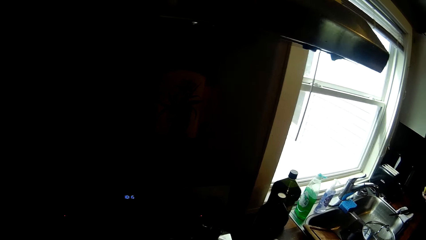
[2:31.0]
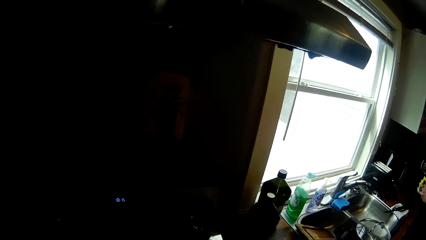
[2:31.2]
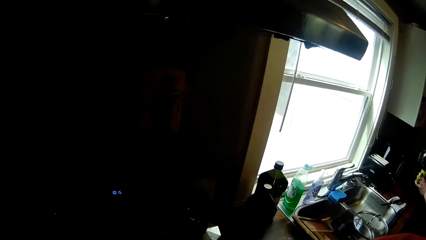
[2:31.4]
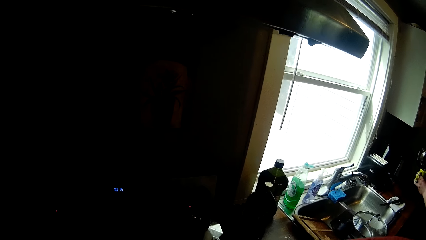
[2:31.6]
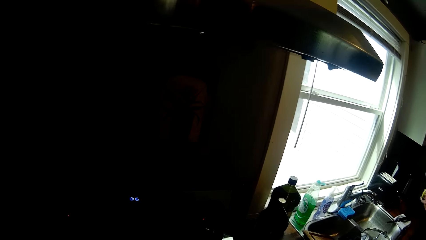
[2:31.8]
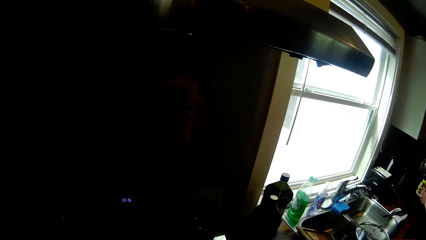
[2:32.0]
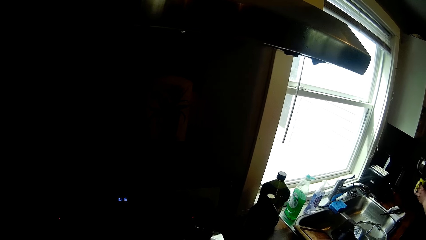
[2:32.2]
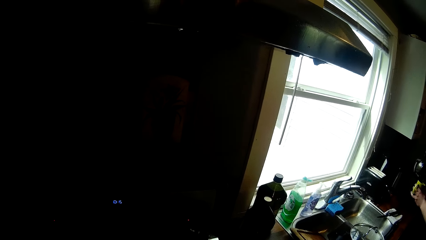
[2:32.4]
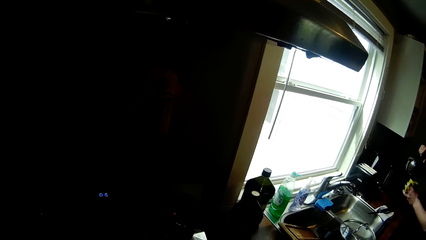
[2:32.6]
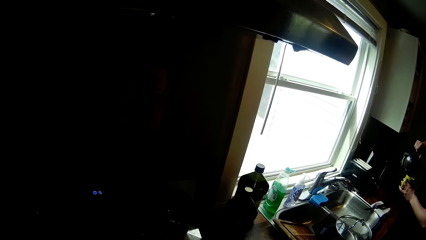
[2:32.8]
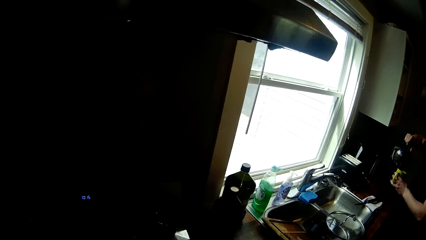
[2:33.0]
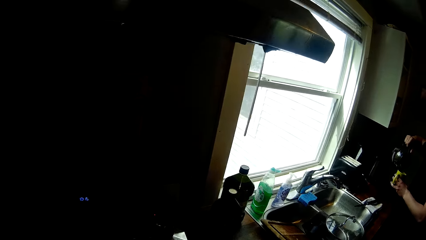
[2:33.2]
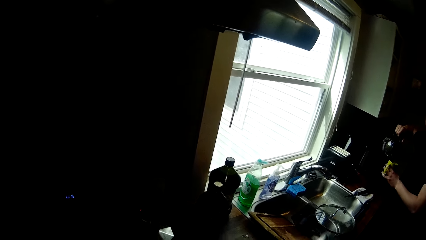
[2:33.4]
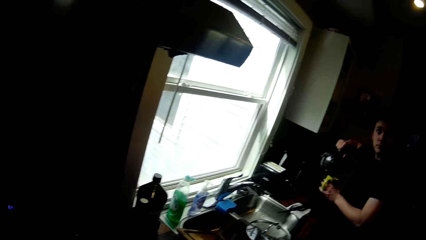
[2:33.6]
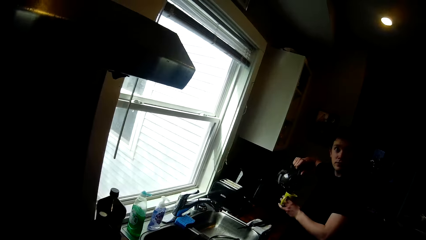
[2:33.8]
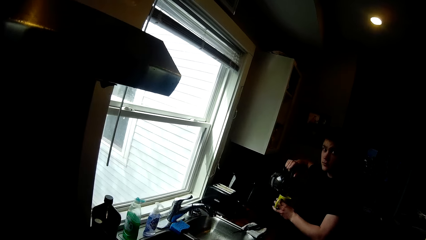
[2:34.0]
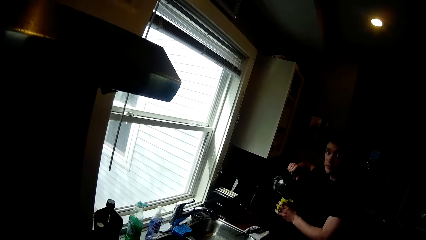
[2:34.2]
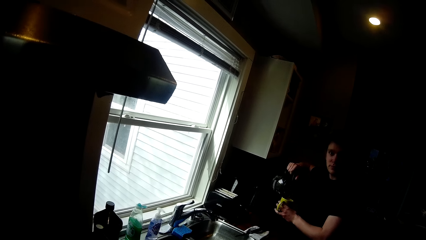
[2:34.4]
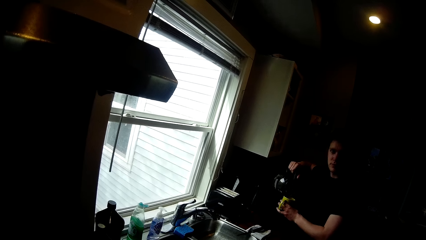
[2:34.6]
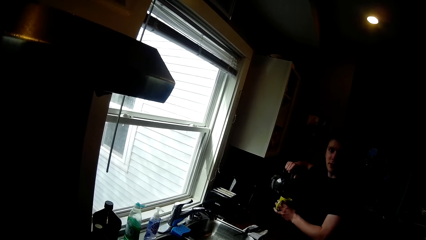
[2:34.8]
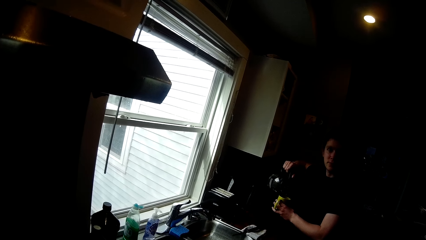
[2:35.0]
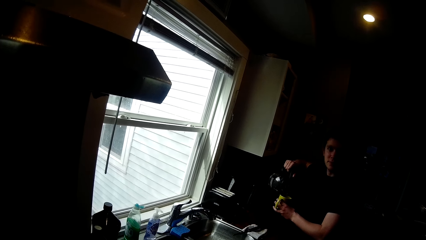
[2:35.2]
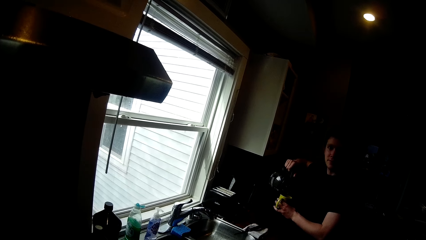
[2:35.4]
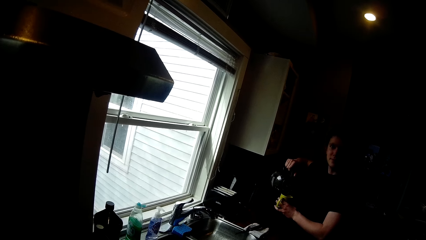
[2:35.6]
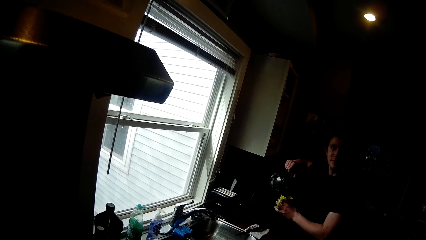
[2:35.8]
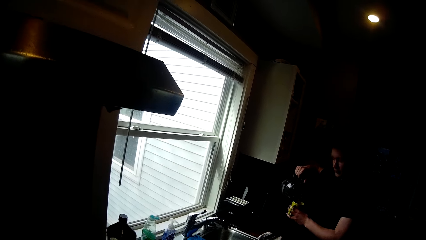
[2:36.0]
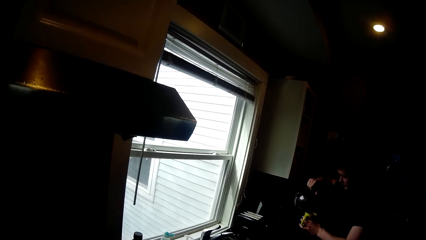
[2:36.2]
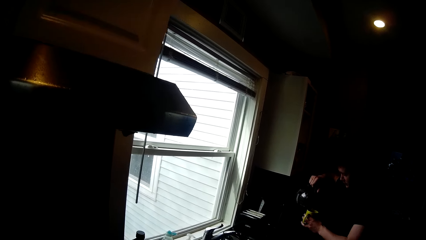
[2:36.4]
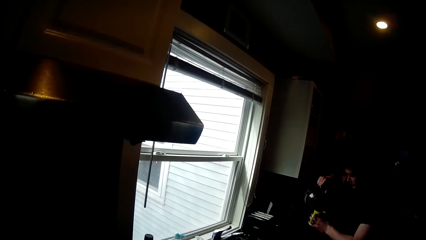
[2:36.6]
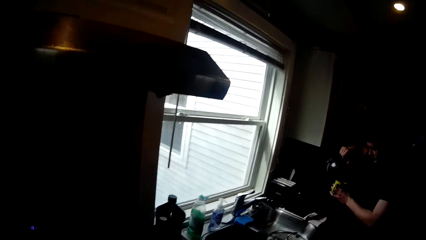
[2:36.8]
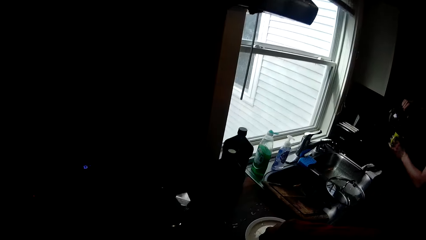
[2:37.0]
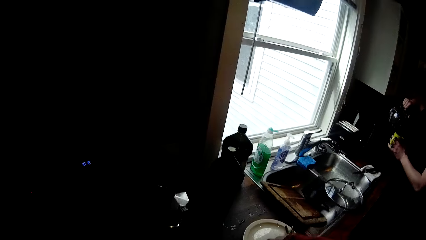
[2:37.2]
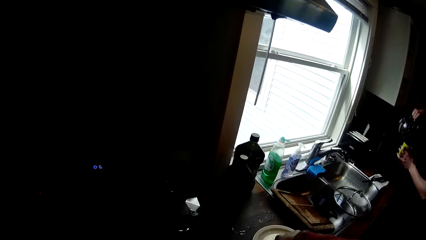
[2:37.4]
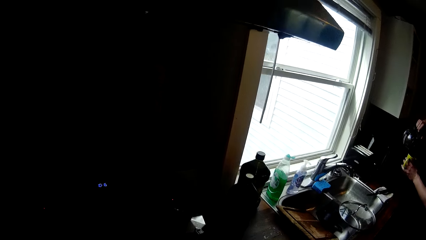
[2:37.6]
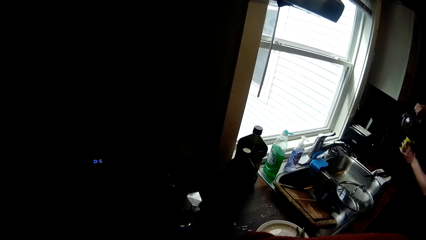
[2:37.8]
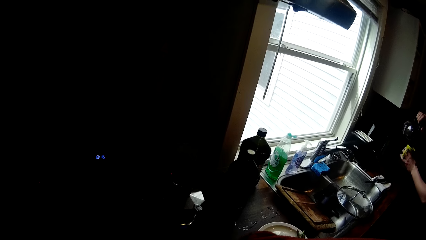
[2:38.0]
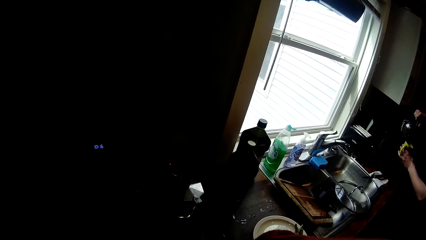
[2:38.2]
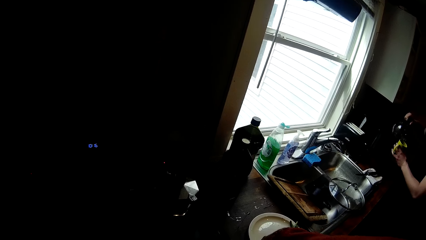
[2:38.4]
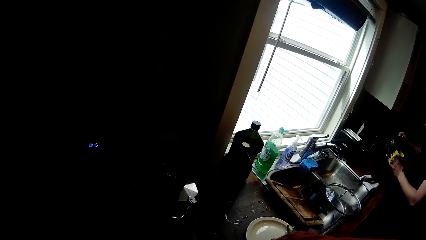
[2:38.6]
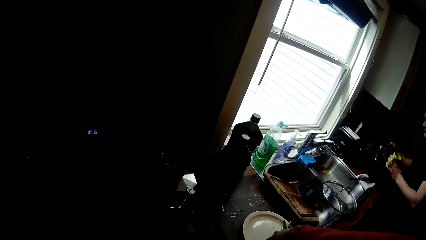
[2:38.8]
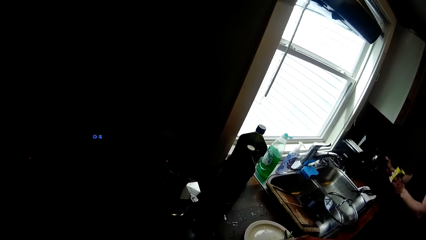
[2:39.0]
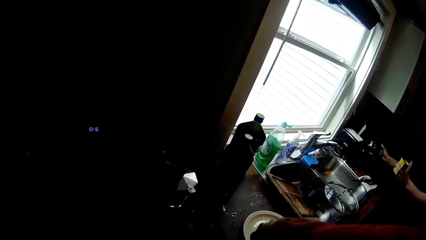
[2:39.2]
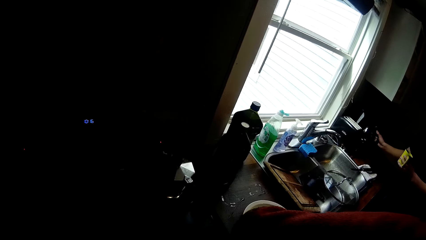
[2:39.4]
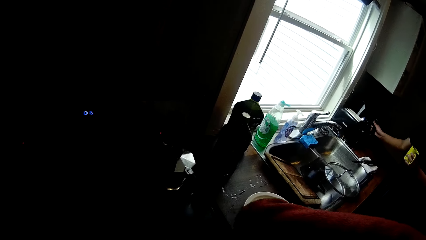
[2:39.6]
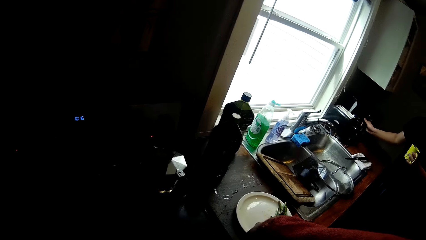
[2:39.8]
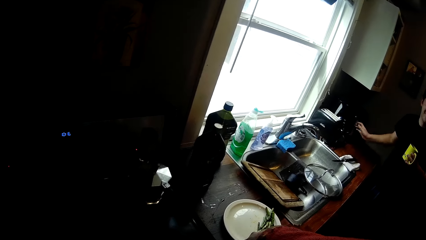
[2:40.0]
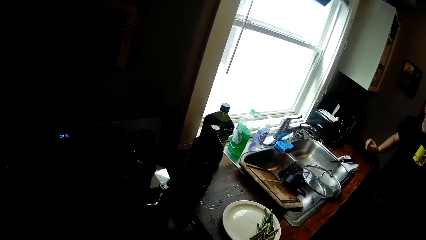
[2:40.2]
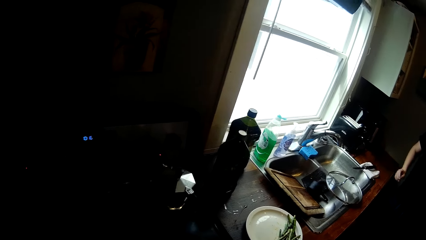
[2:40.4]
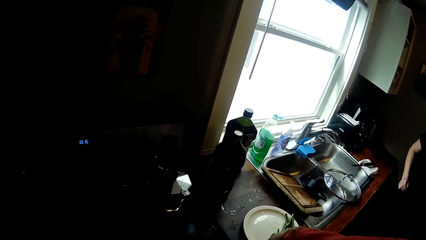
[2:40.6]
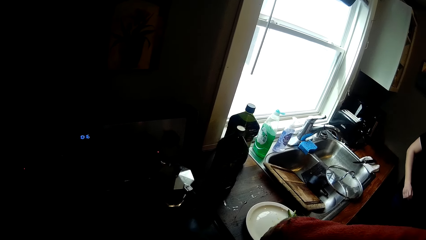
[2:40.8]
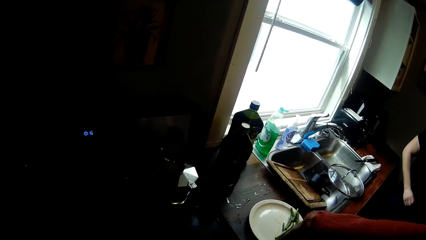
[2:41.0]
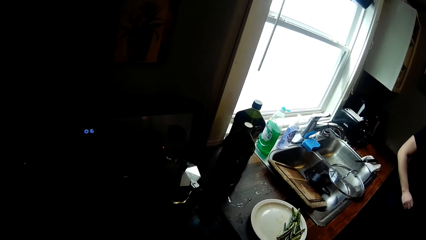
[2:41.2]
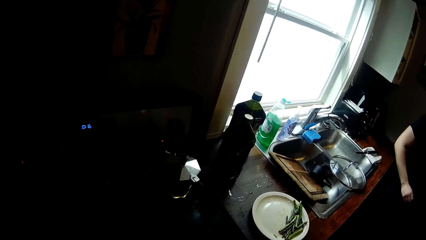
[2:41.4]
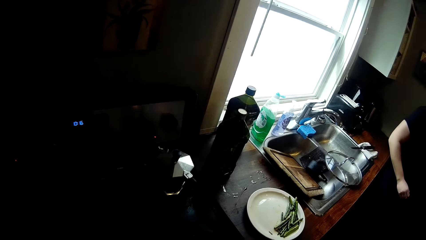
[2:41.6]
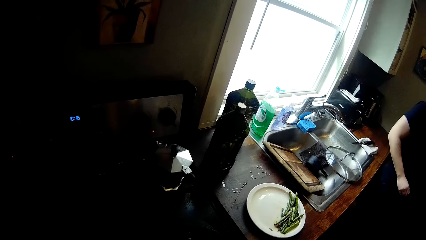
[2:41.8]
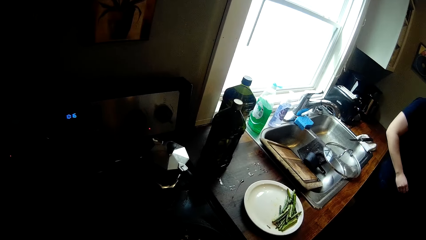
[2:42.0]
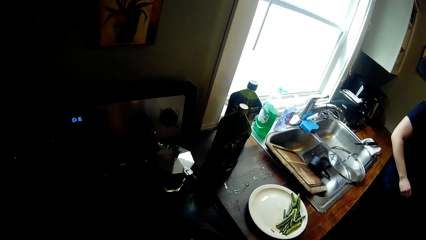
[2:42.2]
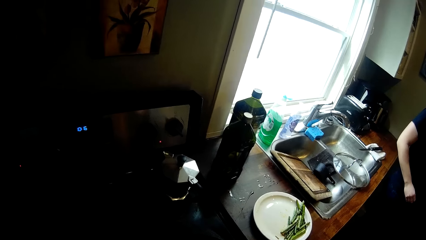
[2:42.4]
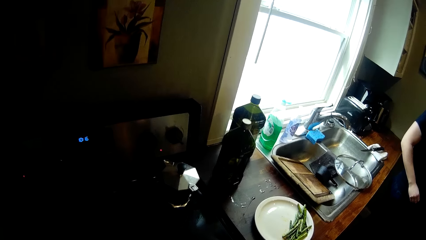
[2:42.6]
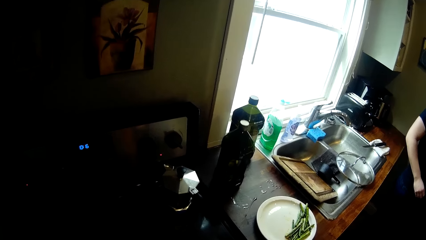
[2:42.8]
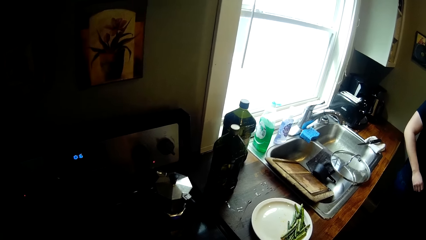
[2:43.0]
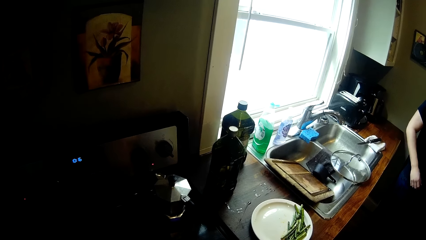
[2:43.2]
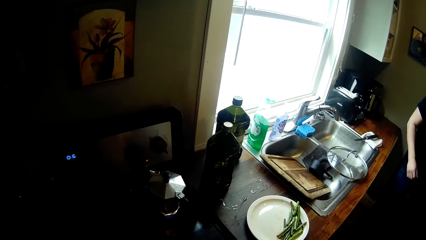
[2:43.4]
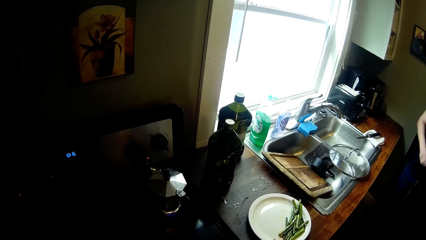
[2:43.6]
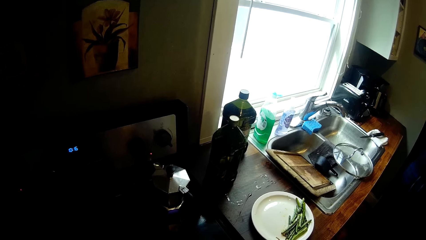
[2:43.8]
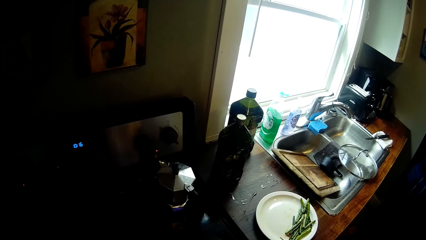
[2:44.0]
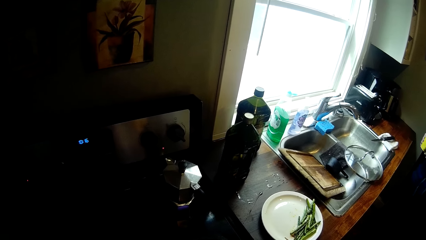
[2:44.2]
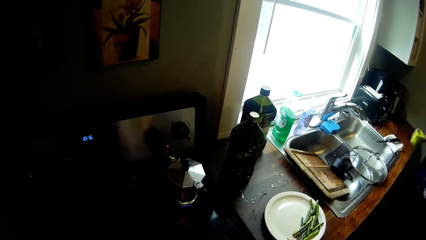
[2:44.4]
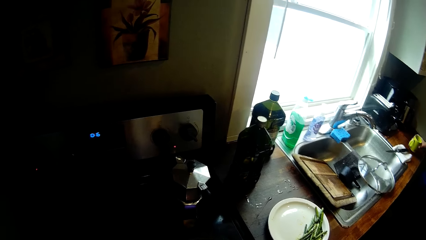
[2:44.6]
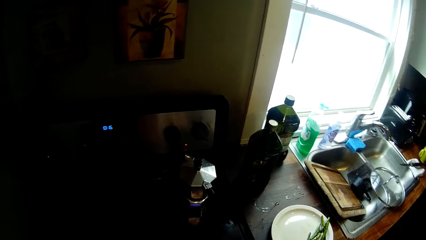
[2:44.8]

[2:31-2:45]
A man pours content from a jug into the cup with his right hand. He drops the jug on the shelf. The camera wearer converses with the man.

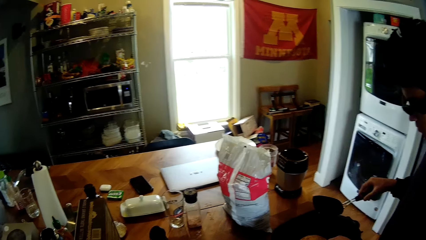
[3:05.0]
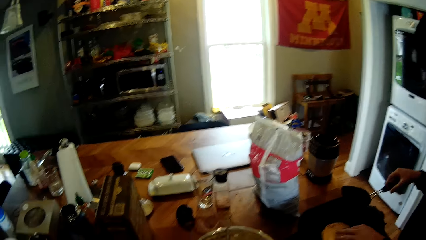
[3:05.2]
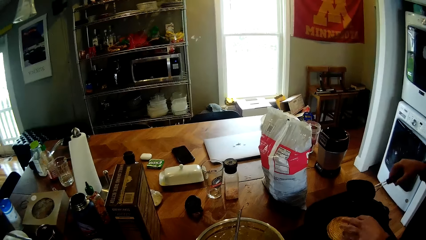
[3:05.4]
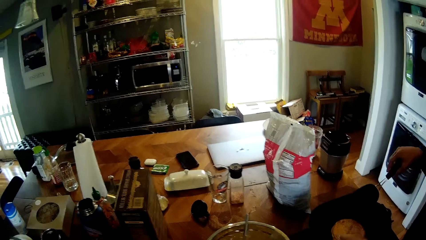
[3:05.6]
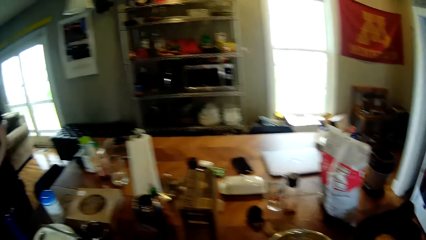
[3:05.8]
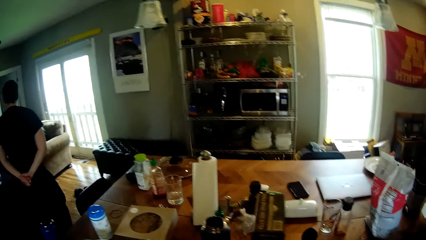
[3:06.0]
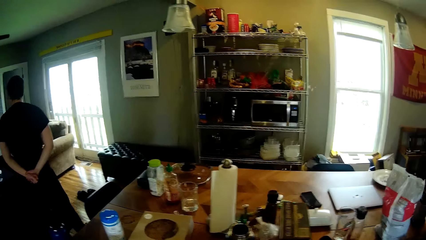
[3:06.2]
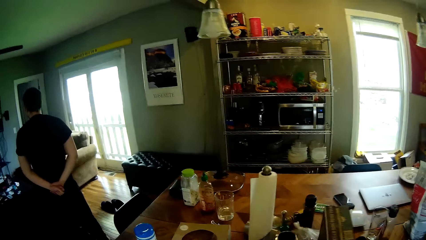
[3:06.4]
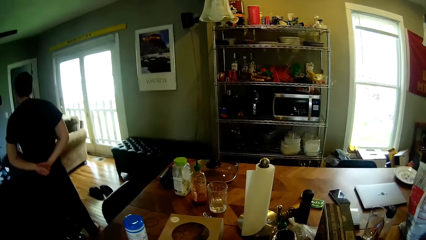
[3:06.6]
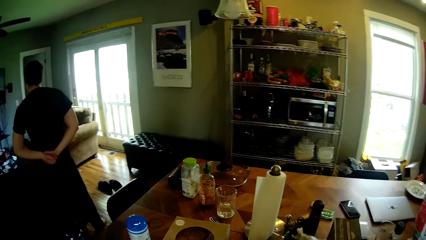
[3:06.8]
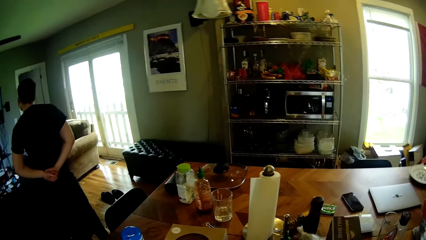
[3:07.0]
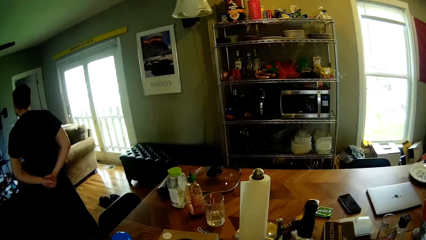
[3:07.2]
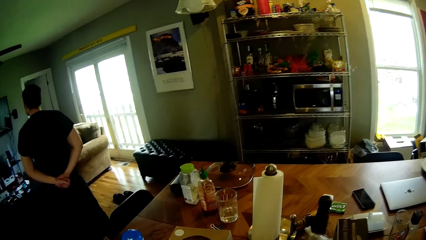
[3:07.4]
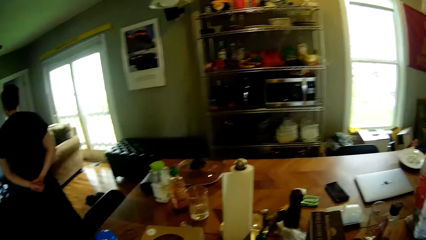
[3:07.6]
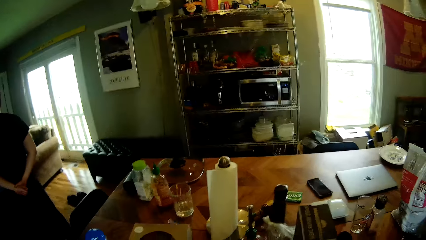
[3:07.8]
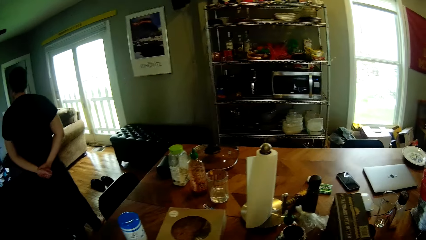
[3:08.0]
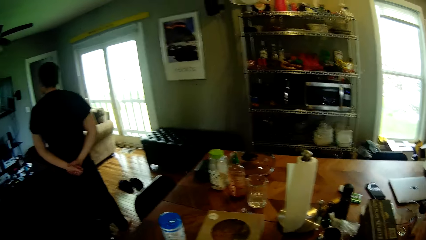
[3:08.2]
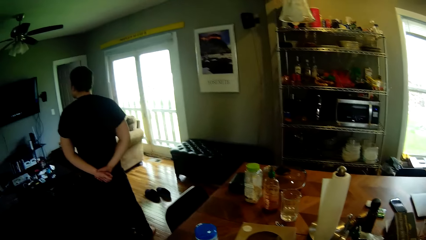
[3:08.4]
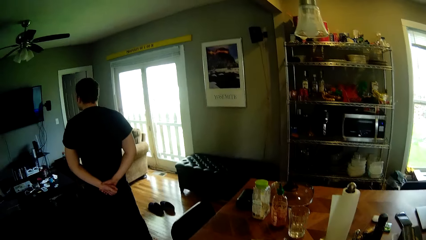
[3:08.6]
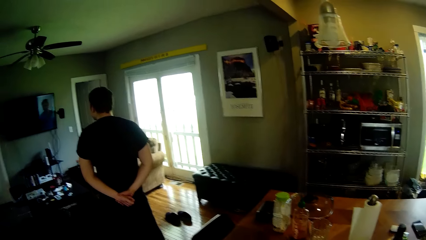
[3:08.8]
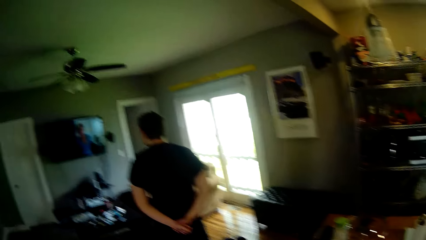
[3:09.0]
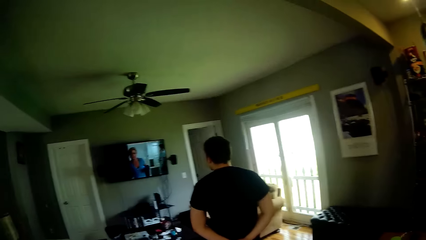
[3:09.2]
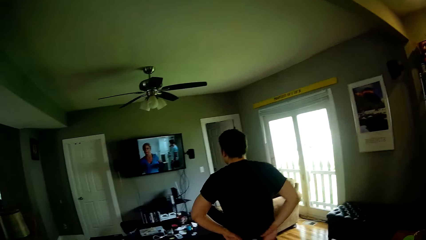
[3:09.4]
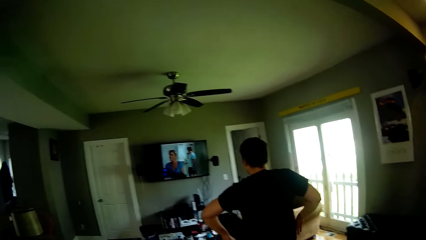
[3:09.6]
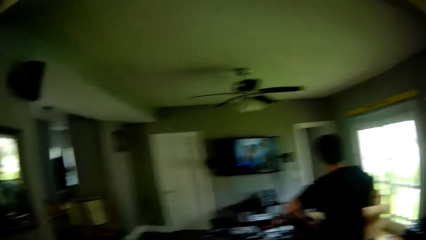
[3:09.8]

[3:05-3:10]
The camera wearer walks around.
